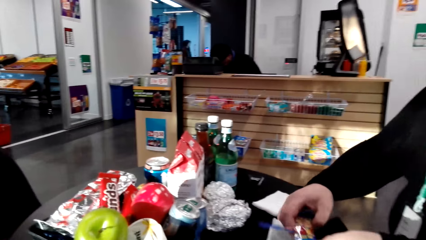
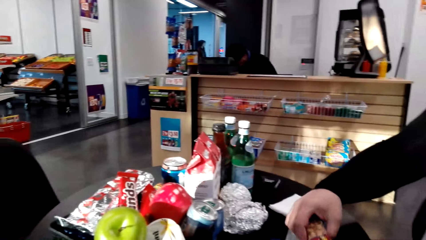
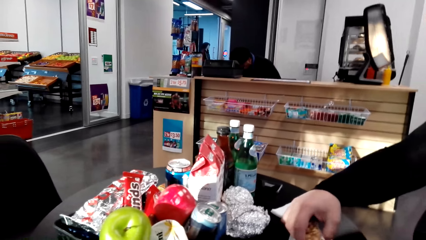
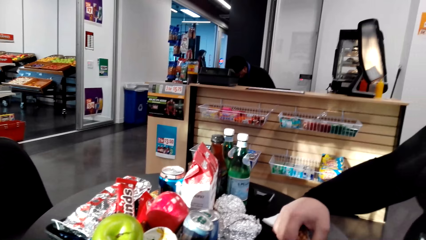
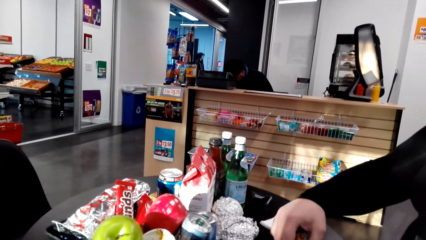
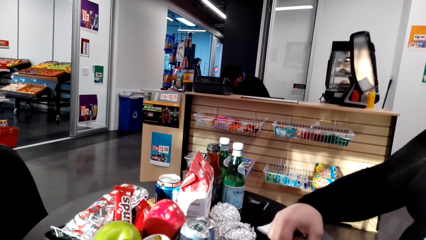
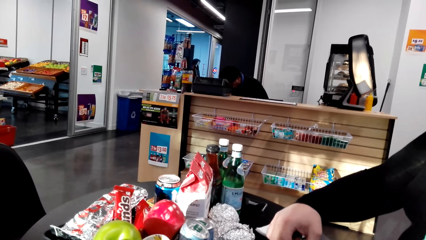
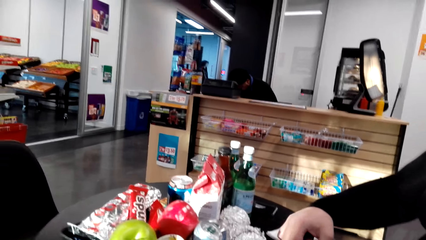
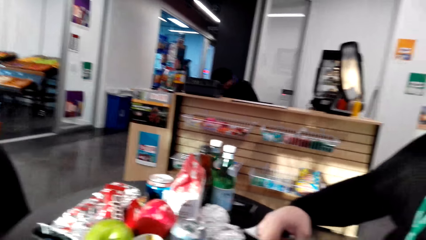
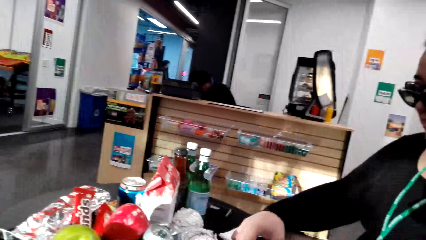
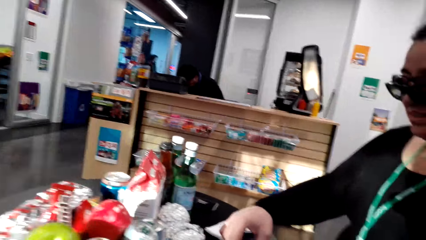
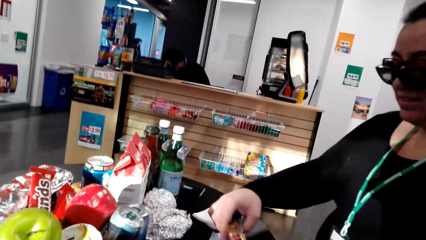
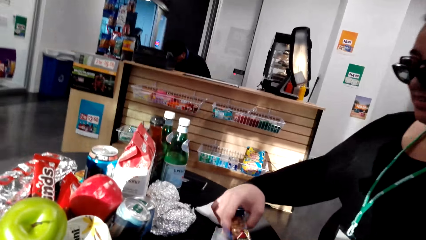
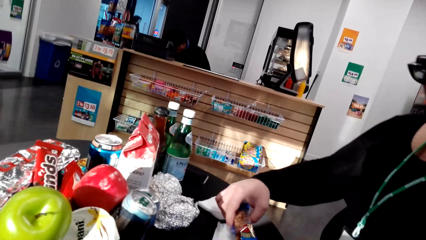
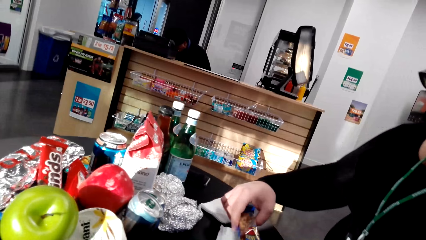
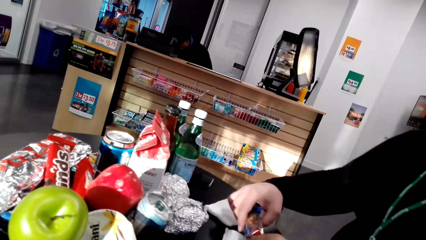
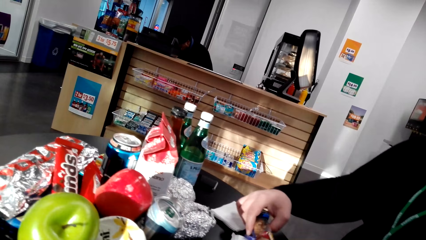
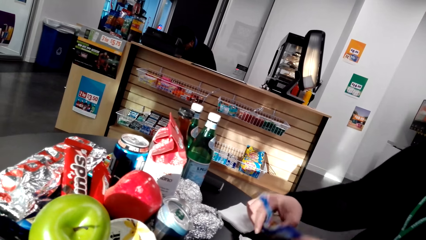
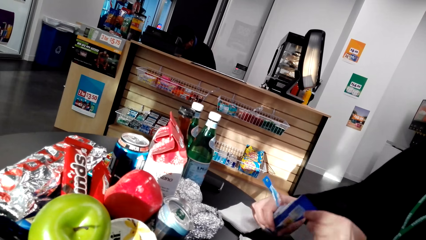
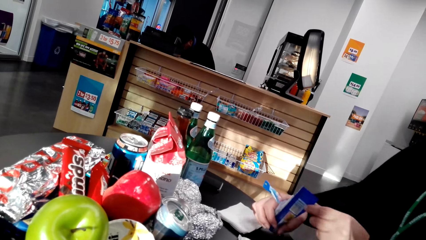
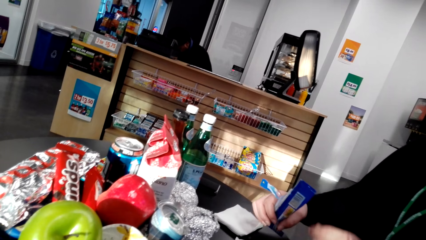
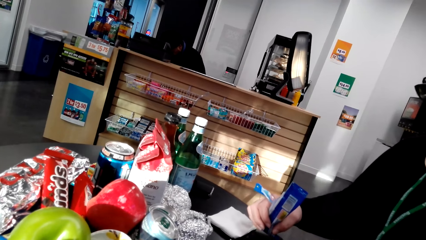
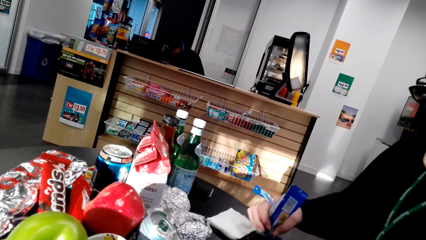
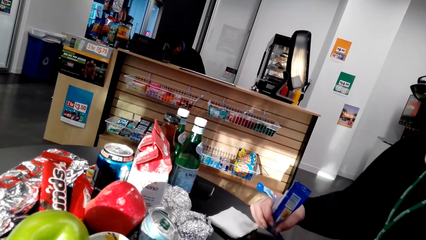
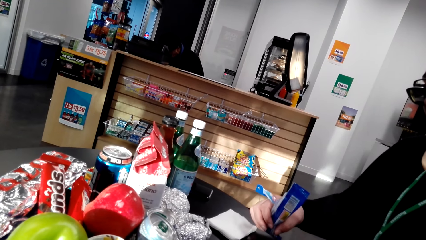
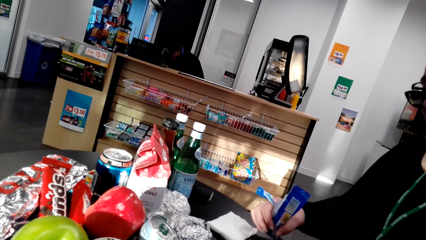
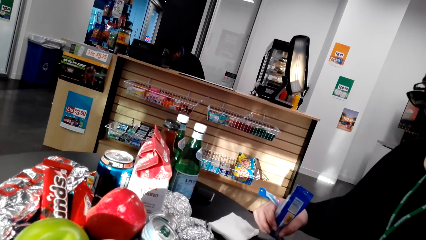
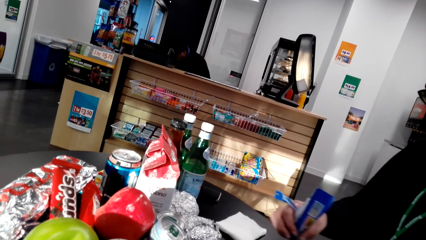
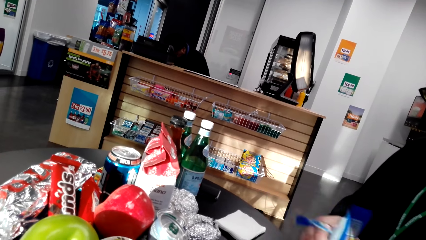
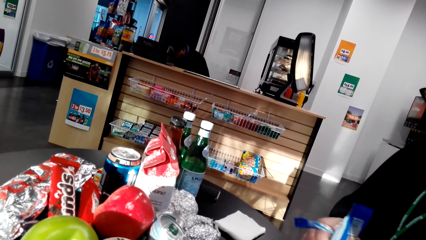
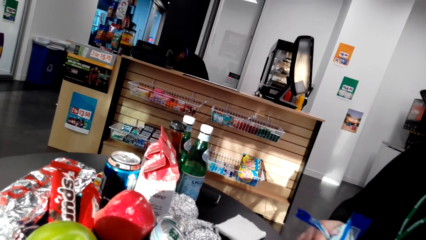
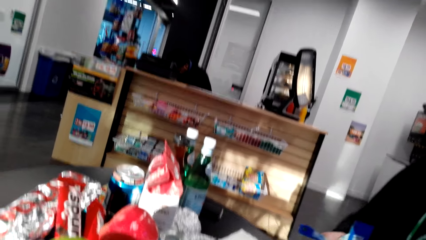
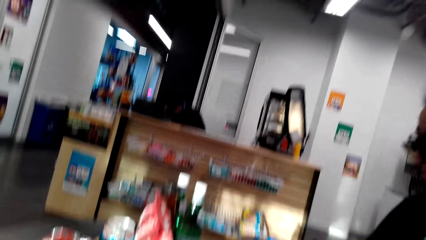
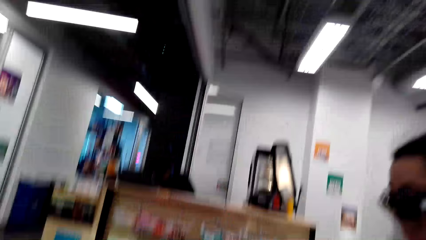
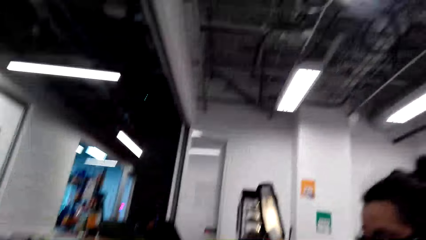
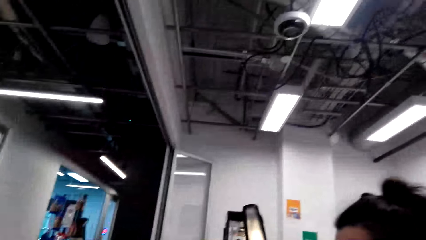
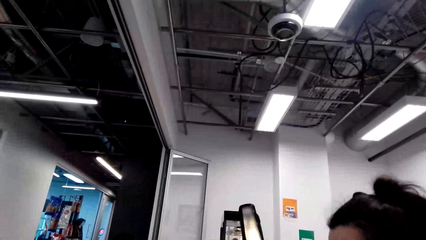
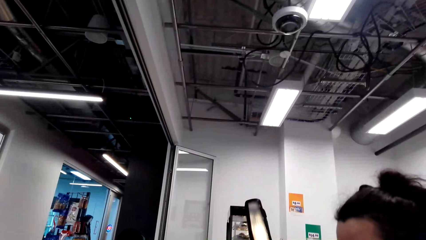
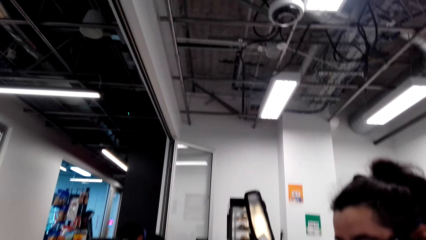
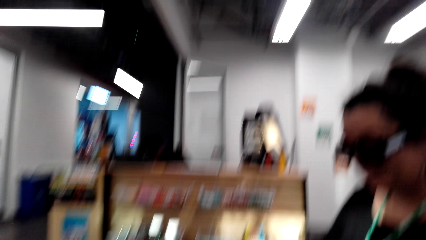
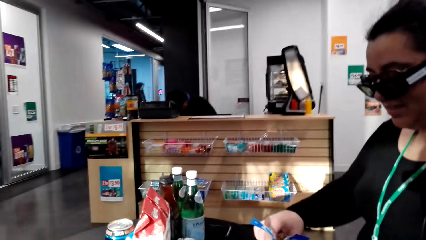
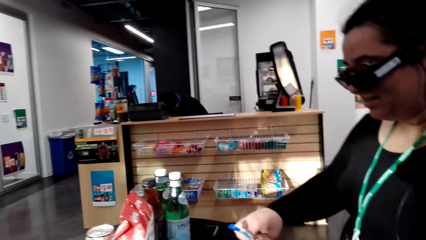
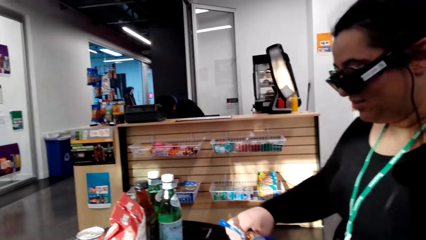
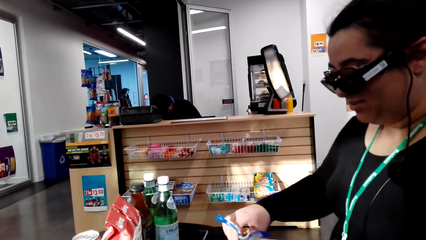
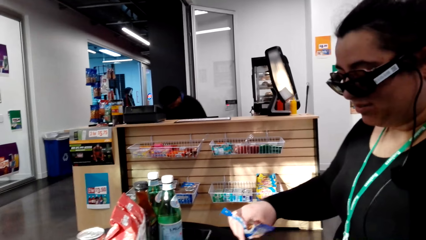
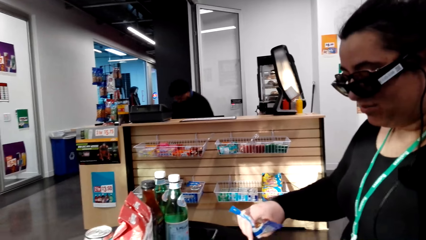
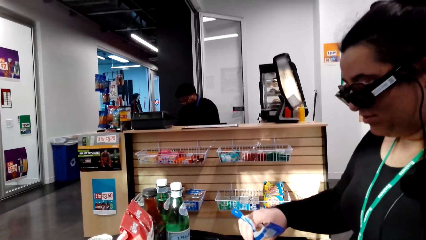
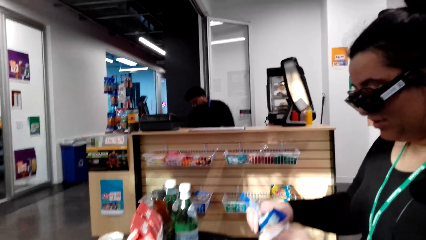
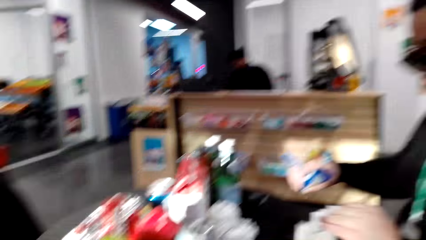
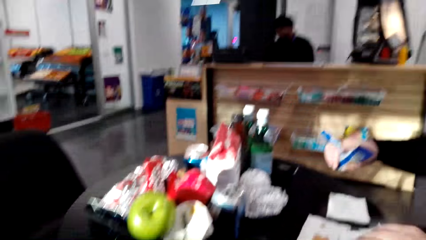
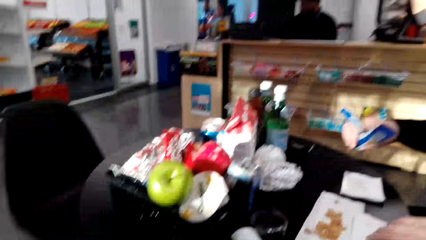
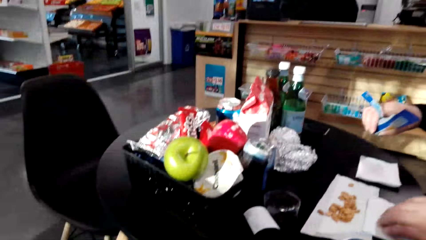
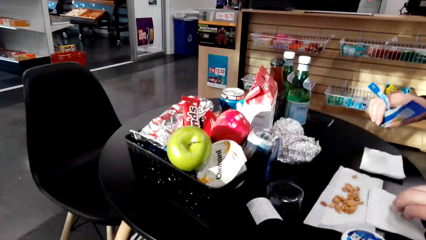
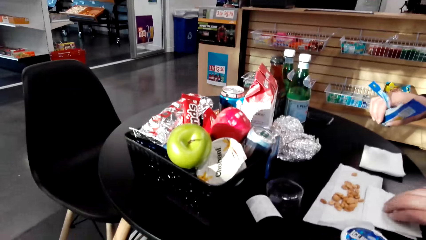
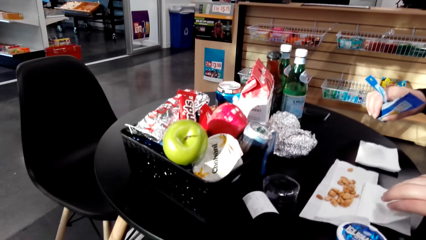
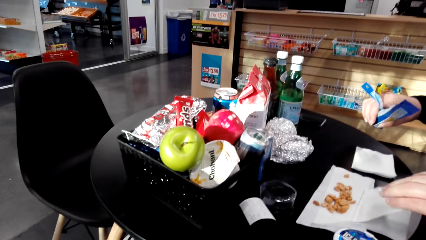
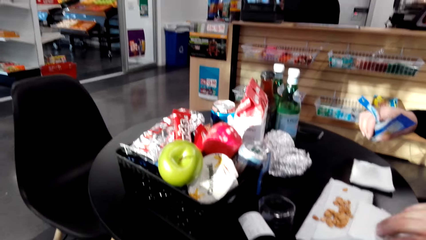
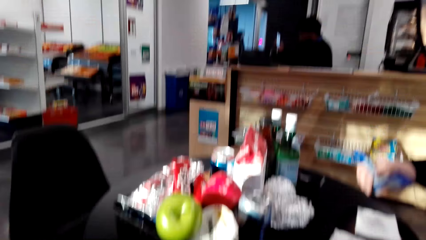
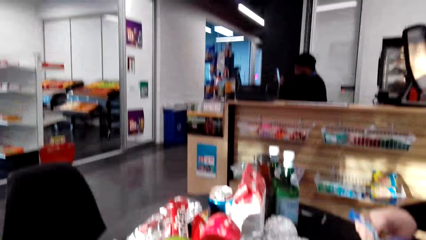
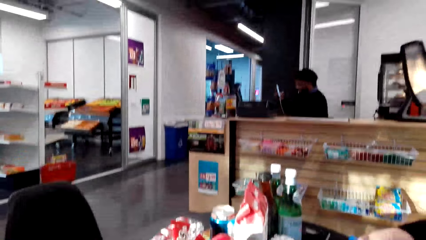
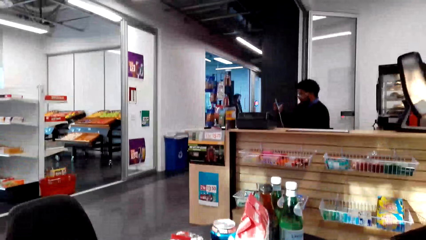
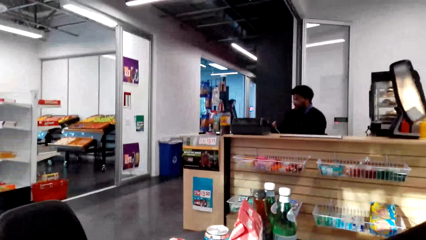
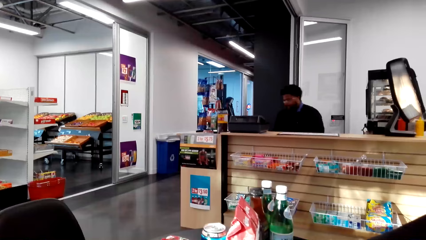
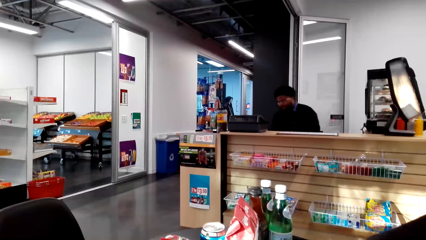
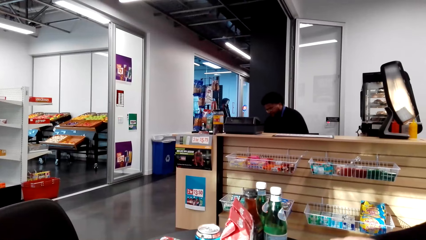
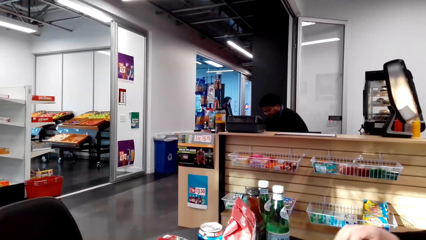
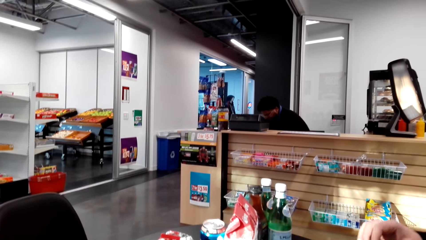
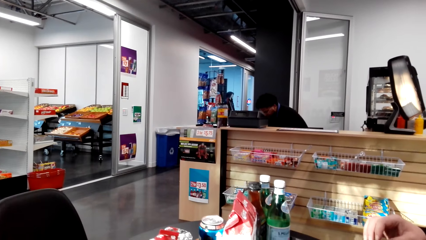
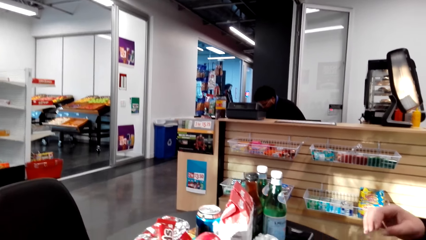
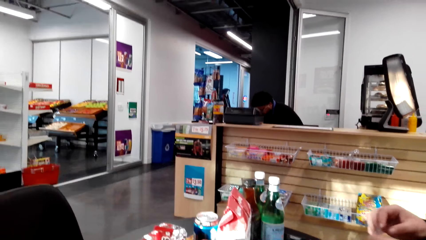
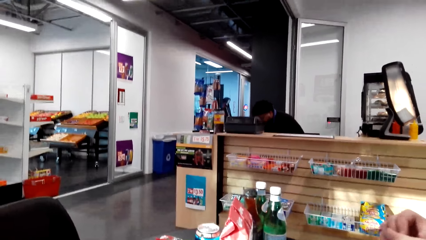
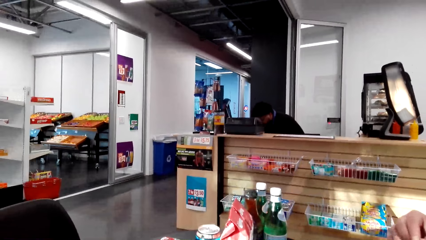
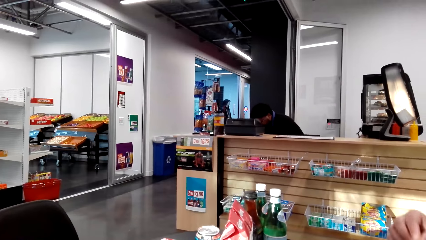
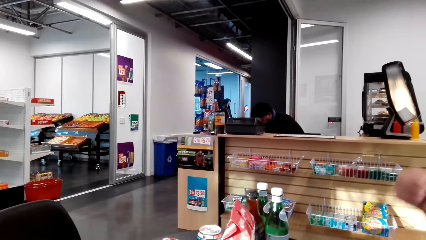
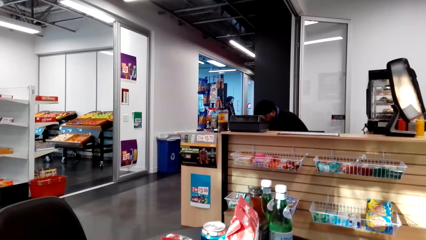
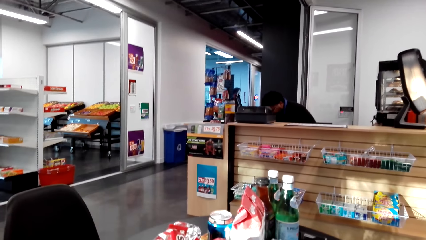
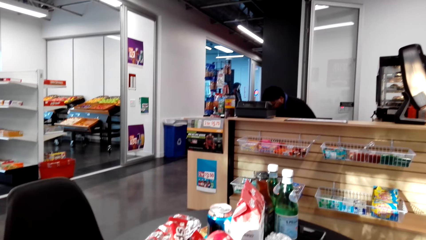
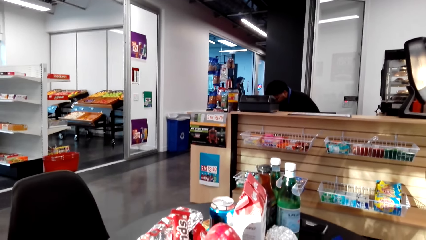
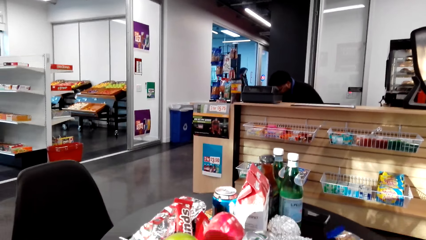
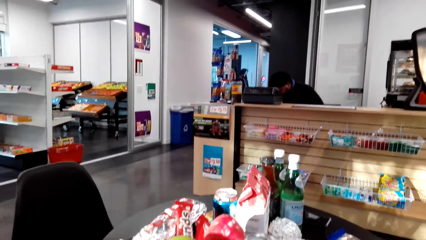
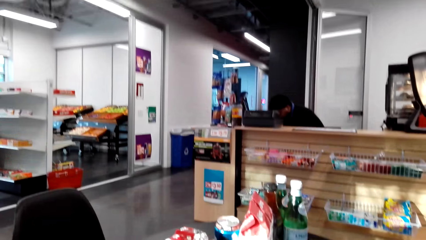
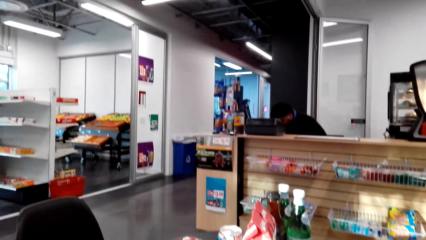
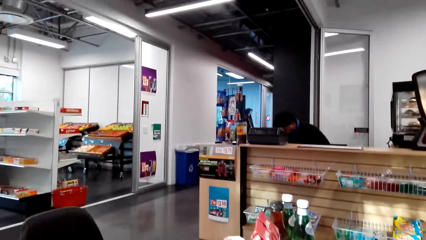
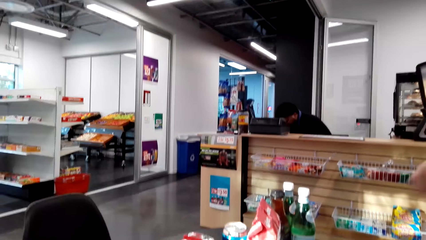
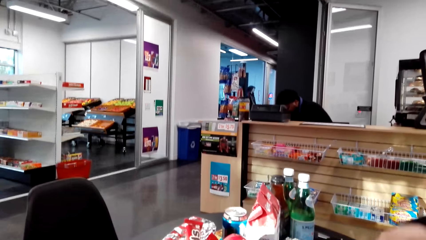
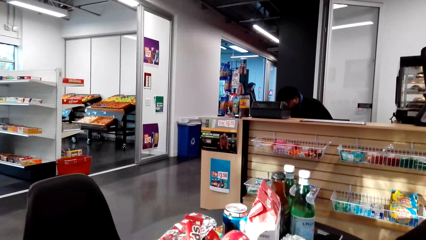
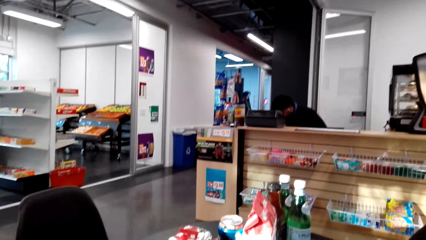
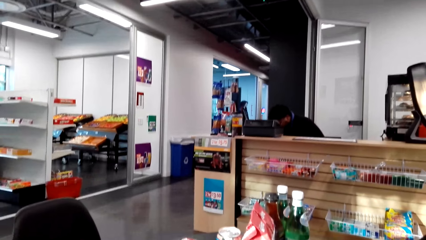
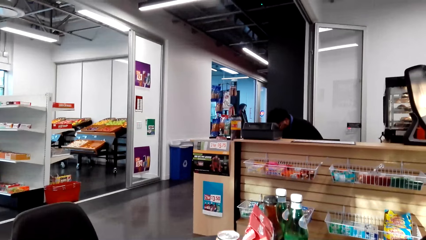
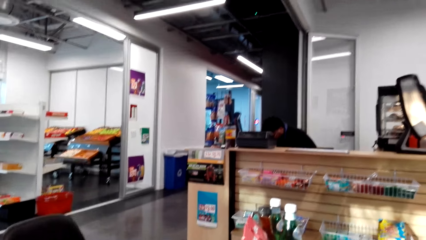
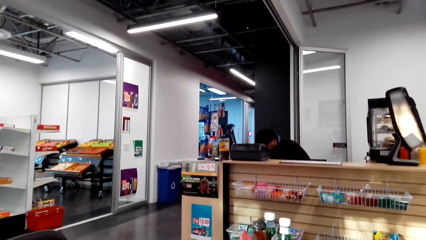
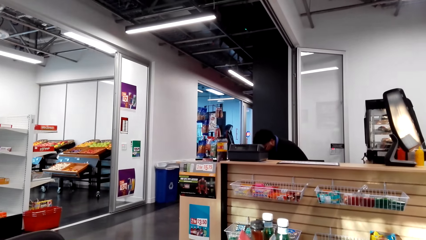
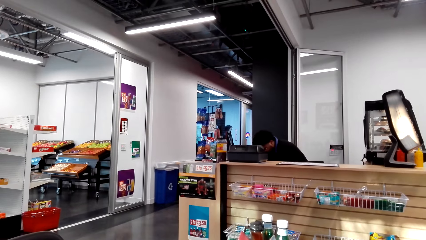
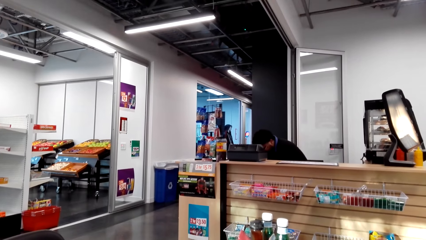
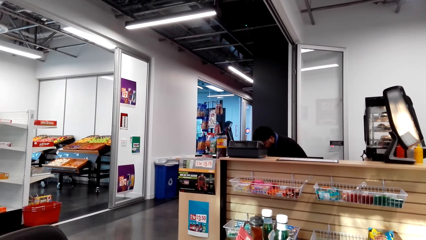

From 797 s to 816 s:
A woman pours the peanuts on the paper towel. The camera wearer interacts with the woman. They converse with the woman. They look around. The woman converses with the camera wearer. The camera wearer looks around the shop. They interact with the woman. They converse with the woman. They stare around. They eat food. They converse with the woman.
